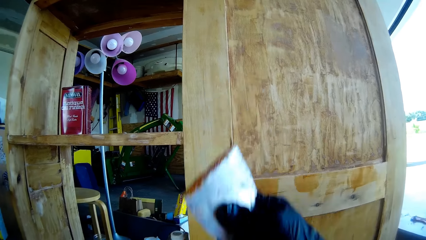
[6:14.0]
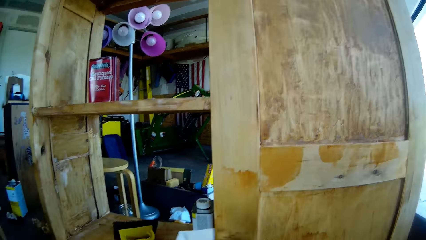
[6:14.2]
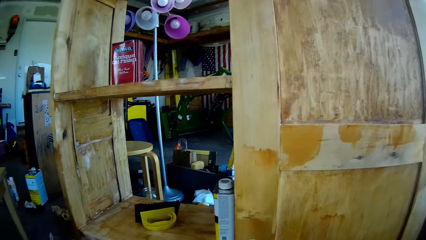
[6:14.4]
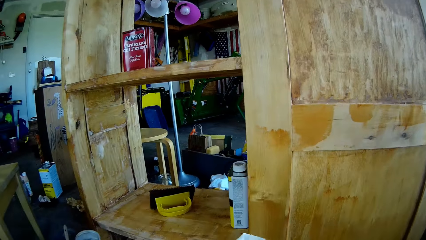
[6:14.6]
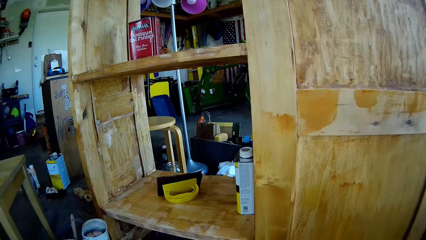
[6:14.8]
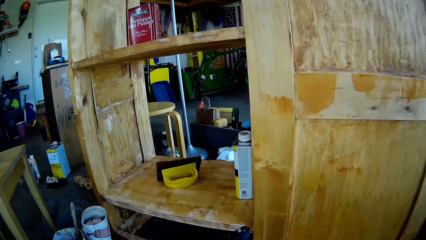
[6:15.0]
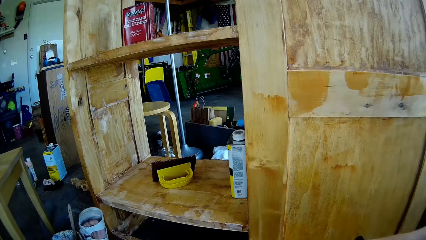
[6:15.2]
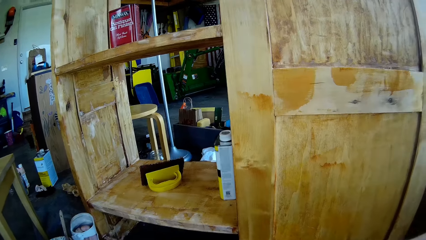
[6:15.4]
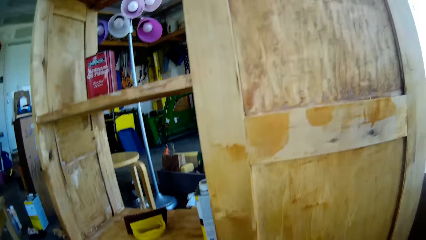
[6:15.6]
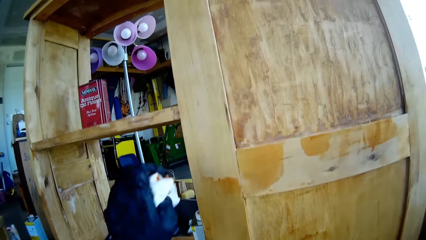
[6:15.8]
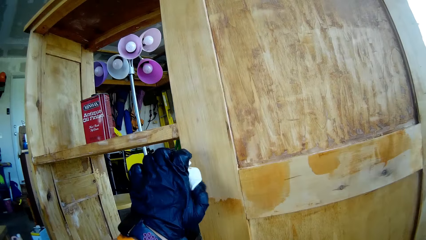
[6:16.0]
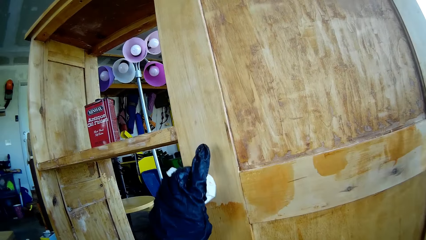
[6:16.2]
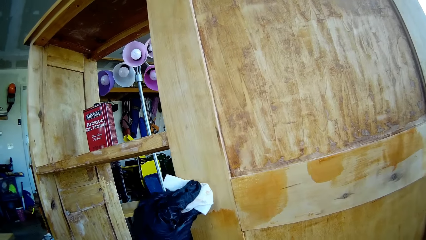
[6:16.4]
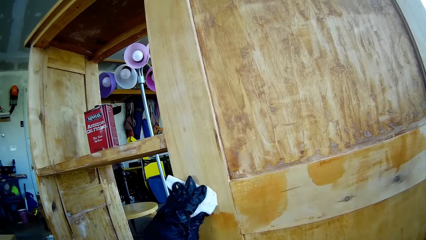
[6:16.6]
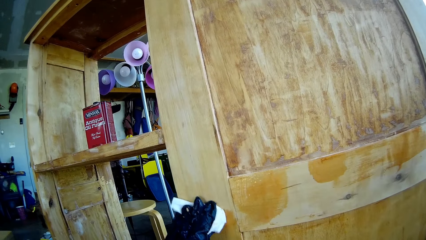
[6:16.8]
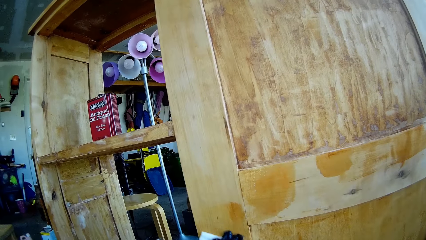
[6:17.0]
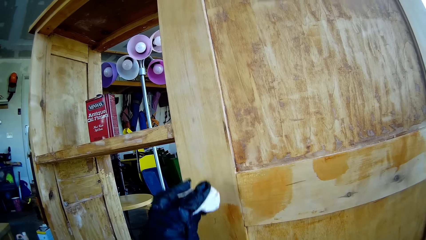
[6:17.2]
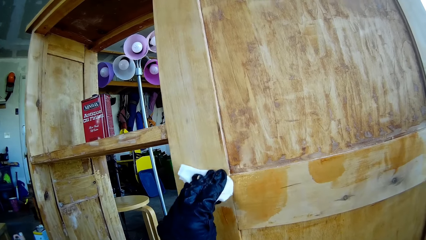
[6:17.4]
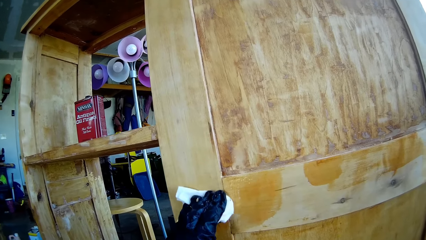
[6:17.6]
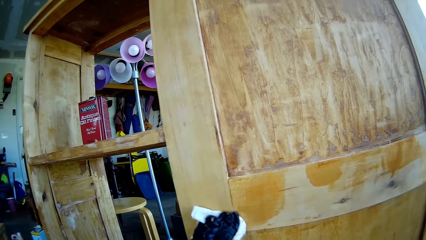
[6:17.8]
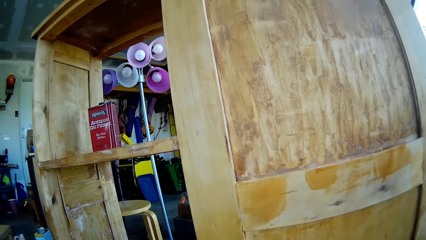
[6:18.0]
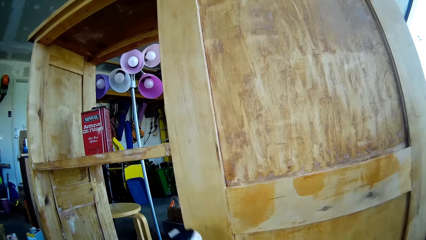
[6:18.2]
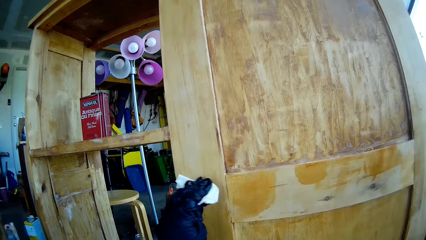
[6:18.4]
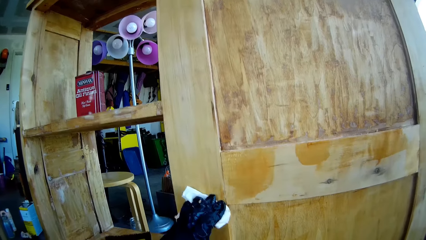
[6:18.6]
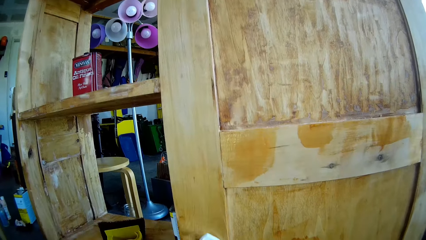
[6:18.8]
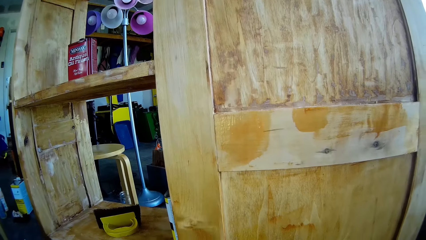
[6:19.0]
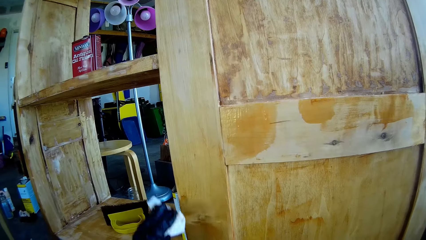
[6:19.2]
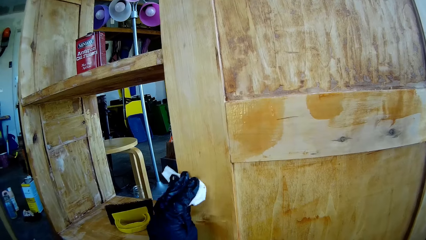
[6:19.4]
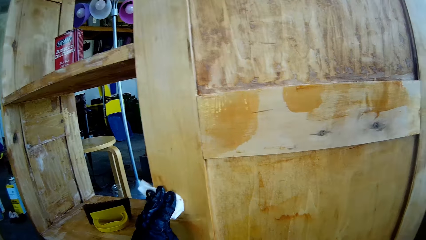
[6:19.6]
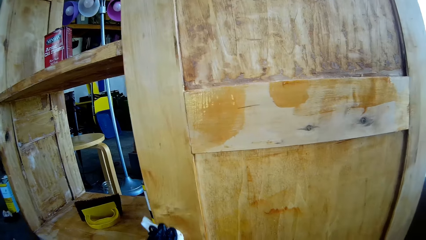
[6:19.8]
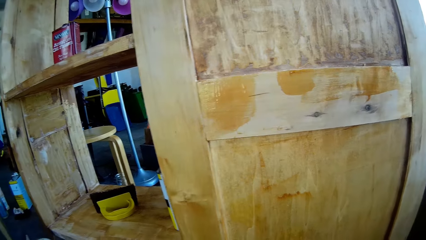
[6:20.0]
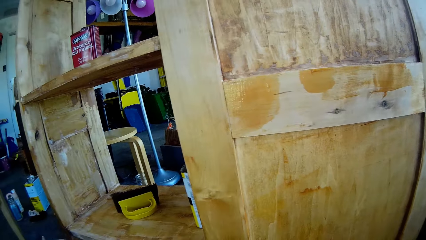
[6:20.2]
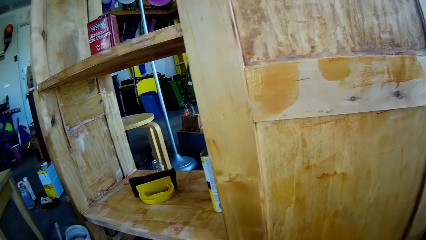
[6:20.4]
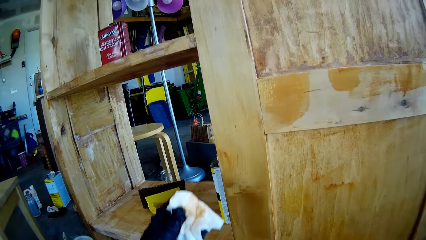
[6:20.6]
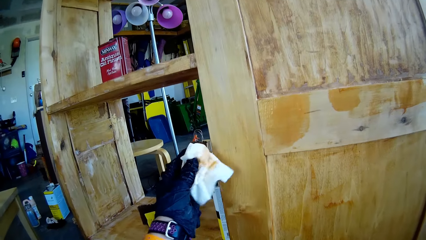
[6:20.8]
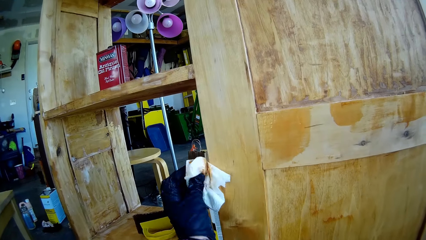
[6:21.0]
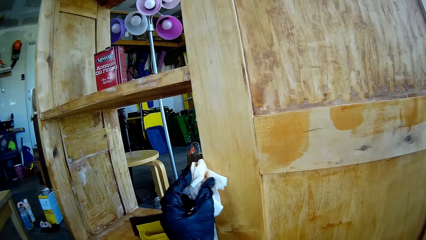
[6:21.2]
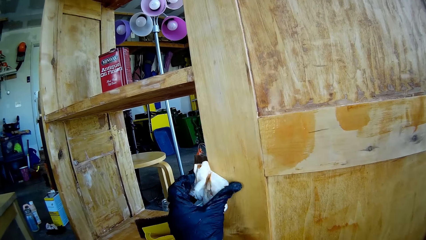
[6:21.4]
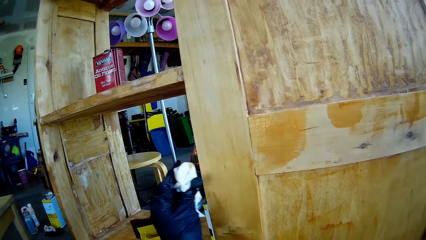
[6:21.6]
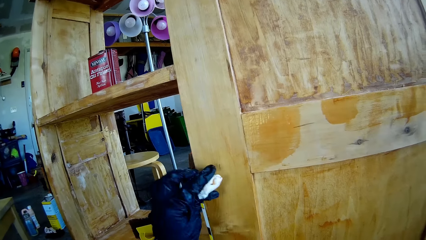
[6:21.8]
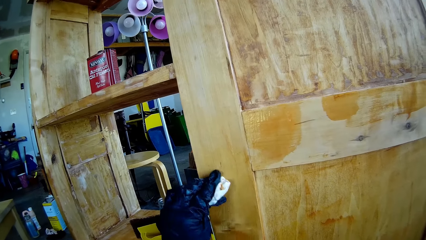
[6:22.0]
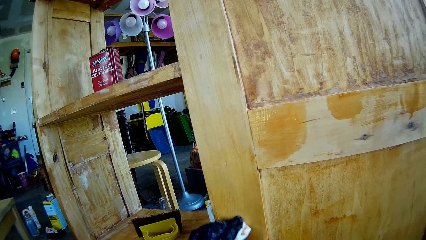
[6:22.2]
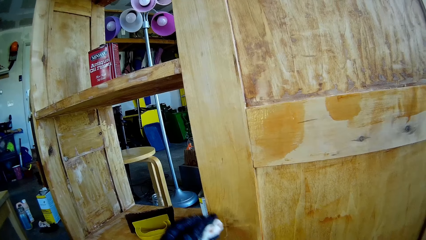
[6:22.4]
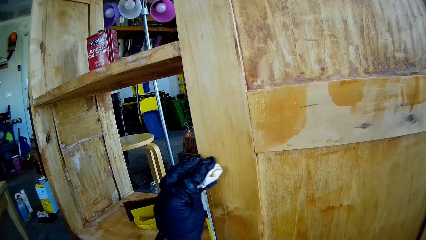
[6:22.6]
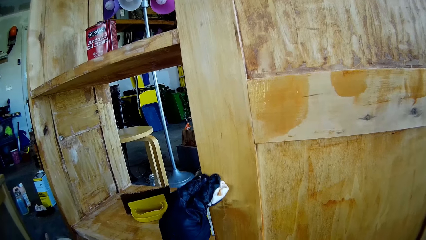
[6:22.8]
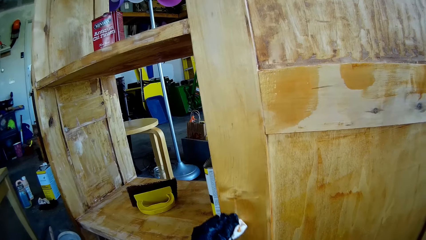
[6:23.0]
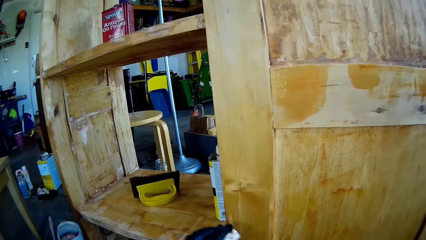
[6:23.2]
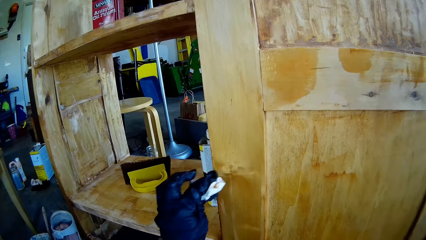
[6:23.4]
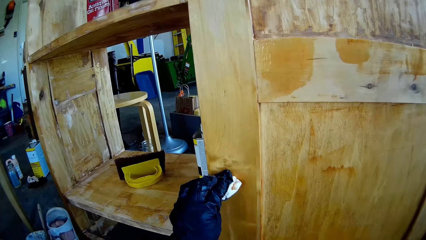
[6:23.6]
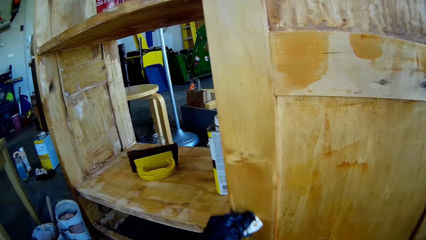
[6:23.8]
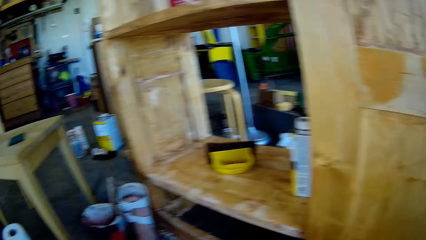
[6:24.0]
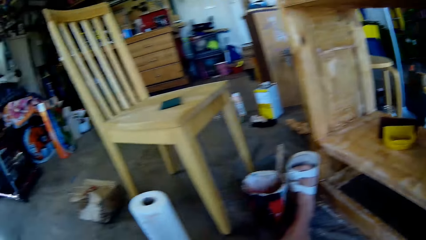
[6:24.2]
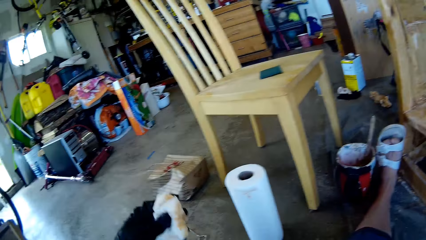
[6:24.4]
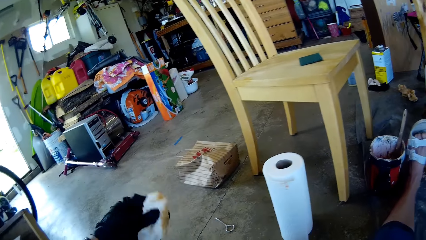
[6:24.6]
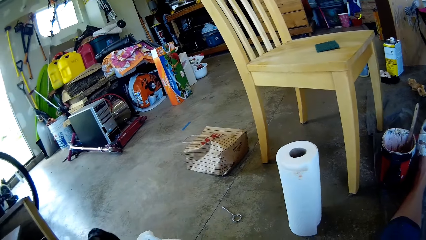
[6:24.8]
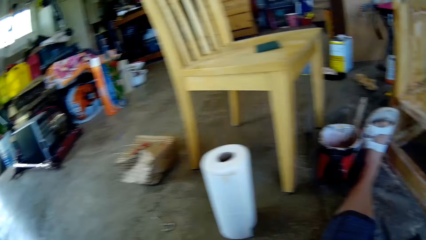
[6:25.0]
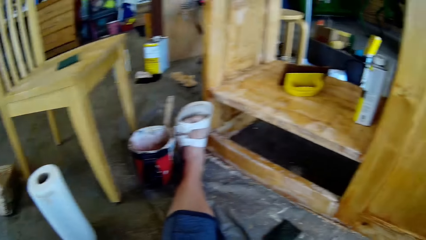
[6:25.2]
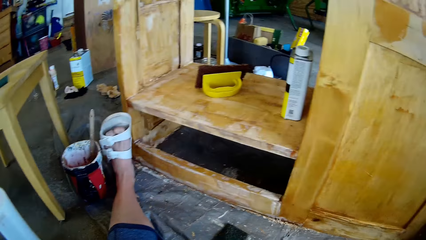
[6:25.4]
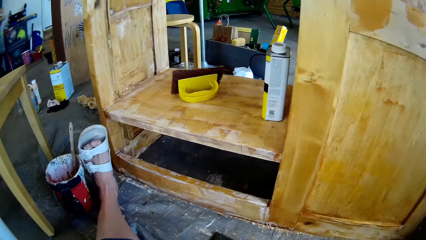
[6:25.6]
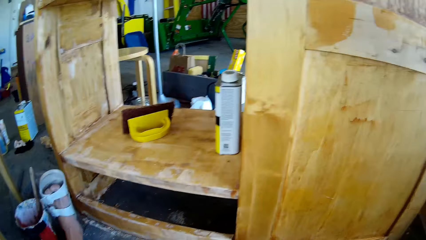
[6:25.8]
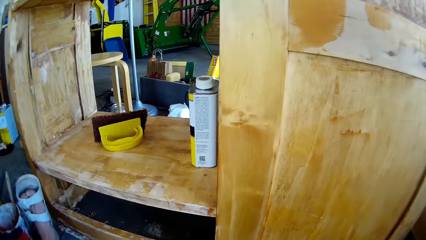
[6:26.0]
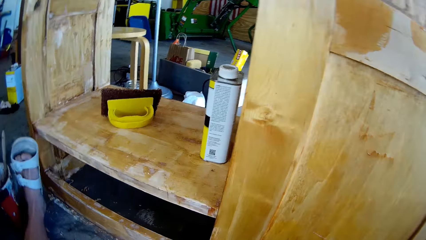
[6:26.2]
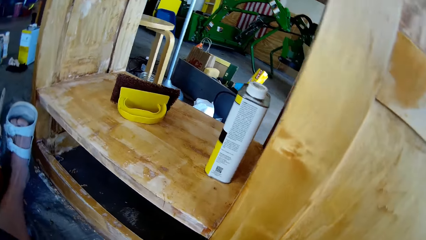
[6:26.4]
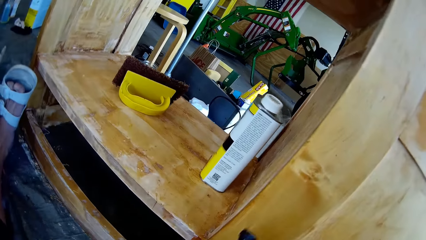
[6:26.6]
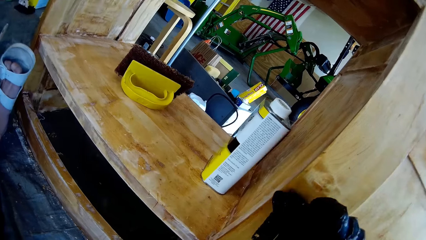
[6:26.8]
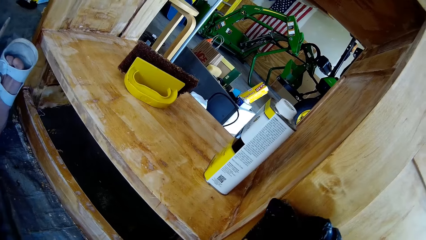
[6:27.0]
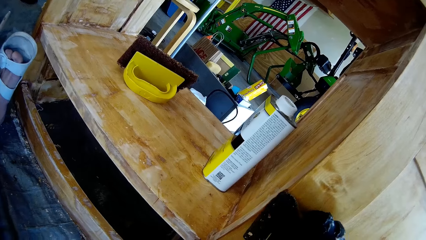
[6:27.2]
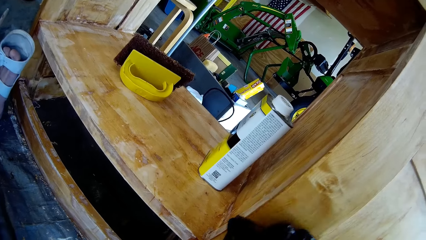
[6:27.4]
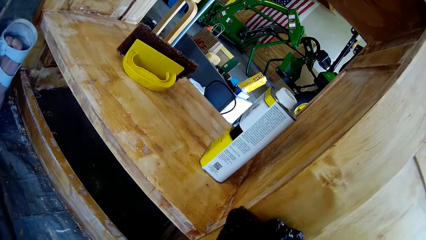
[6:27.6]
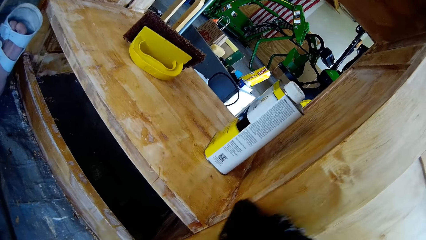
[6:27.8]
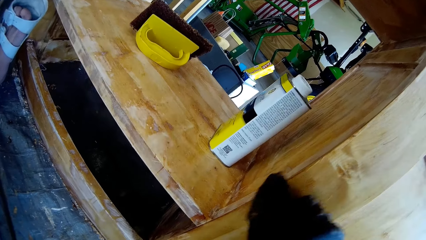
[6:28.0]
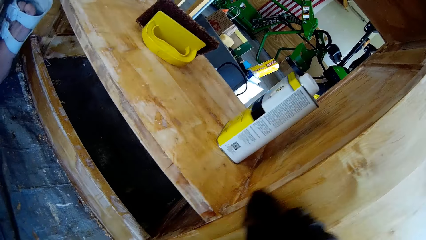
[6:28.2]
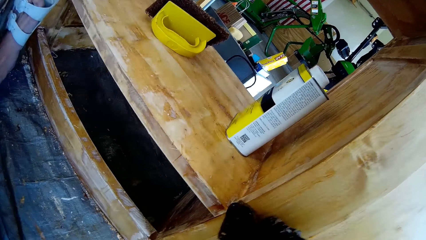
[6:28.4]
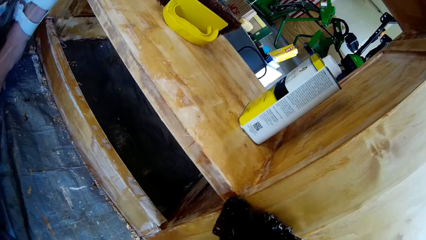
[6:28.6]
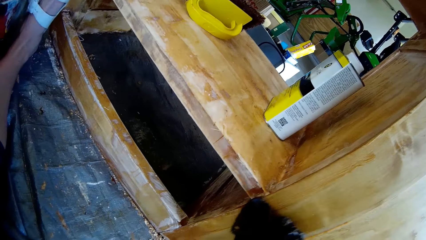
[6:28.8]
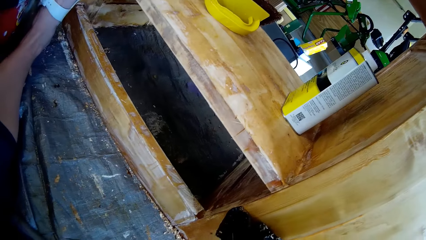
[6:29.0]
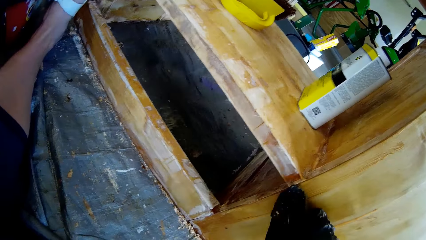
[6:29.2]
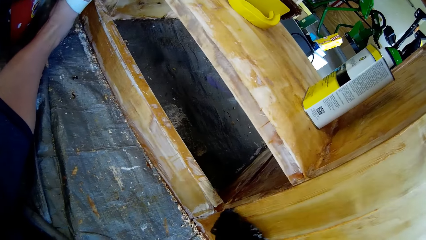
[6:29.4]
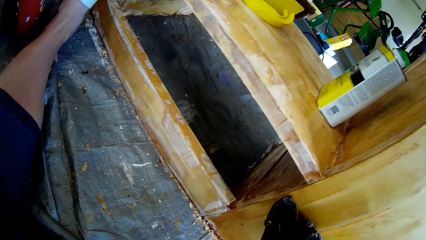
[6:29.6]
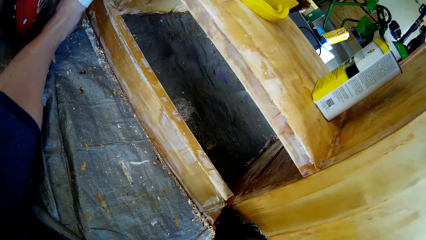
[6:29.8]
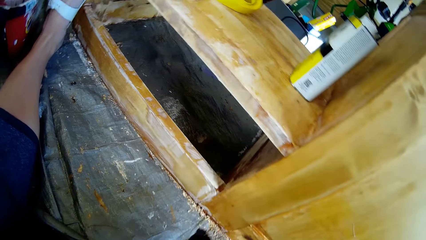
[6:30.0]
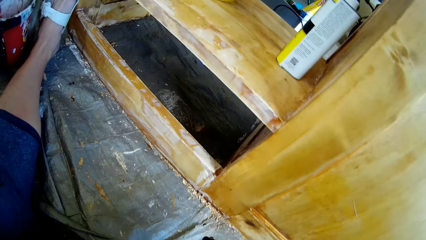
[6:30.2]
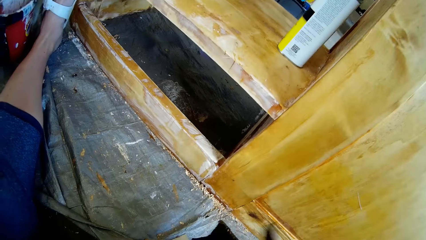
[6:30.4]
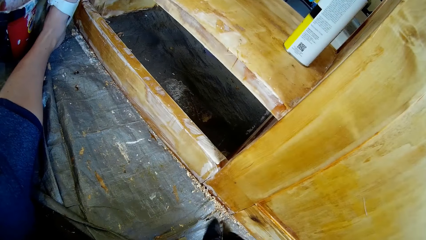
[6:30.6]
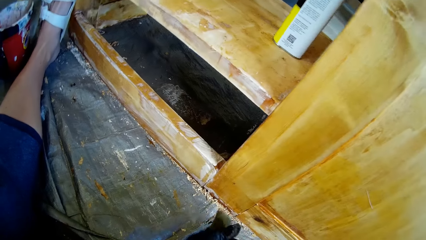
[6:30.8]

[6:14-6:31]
The camera wearer wipes the cabinet with a paper towel or serviette. They turn. They drop the serviette. They scrub the cabinet with a cleaning scrubber.
